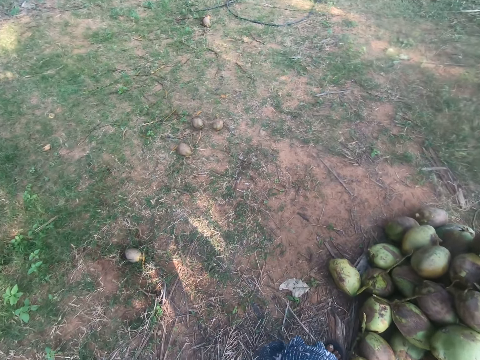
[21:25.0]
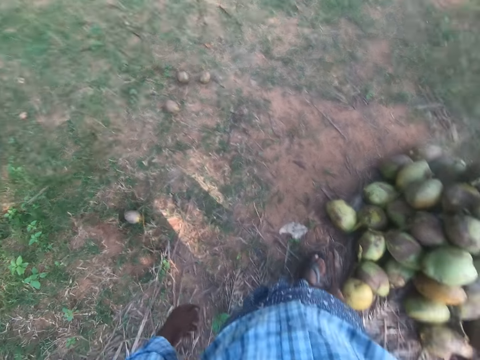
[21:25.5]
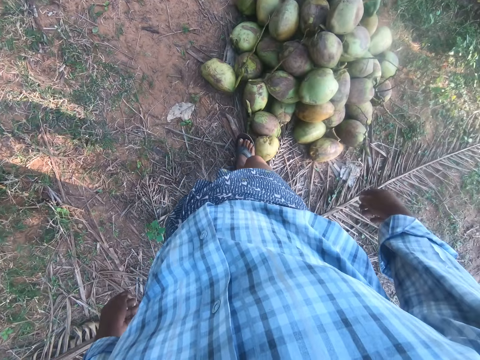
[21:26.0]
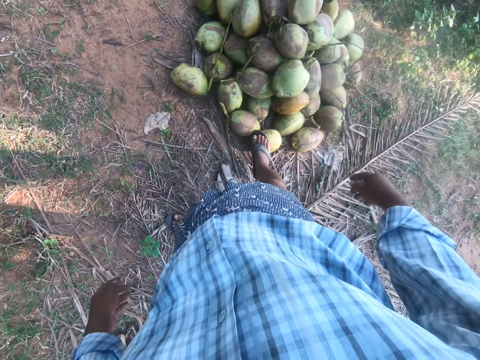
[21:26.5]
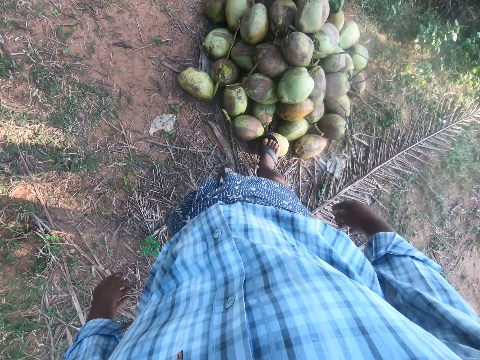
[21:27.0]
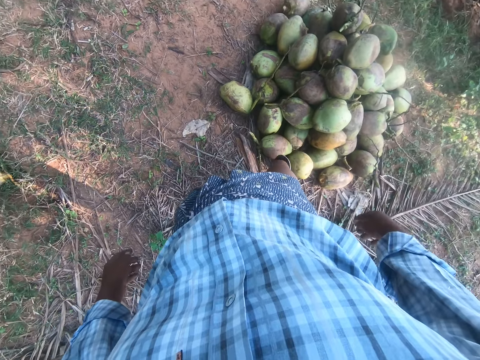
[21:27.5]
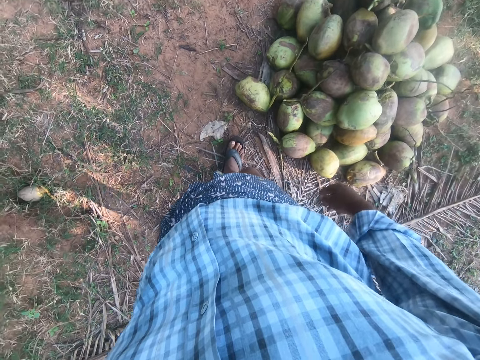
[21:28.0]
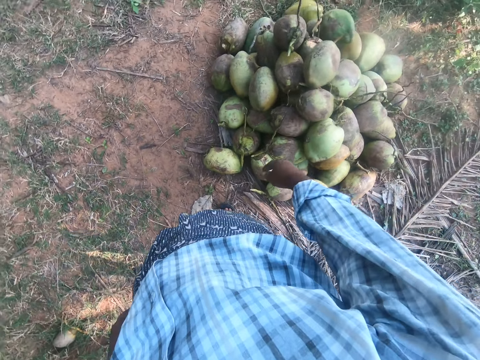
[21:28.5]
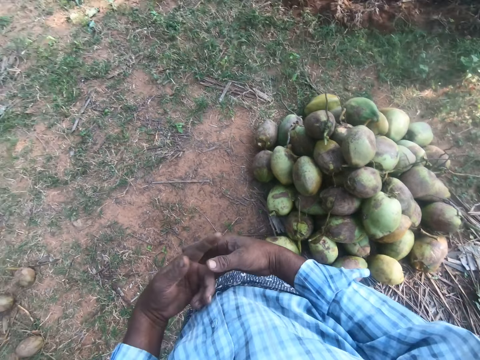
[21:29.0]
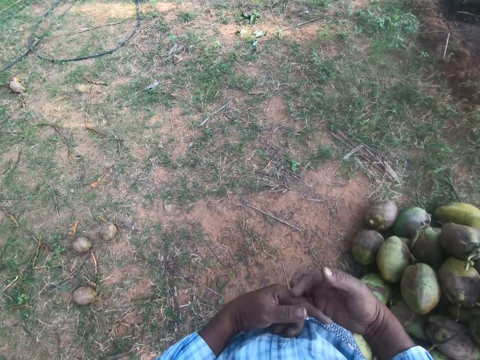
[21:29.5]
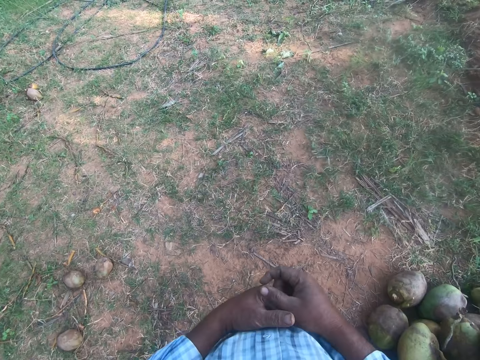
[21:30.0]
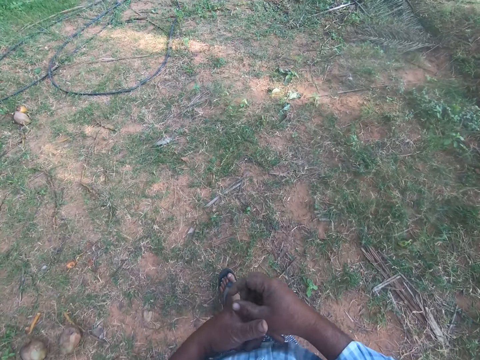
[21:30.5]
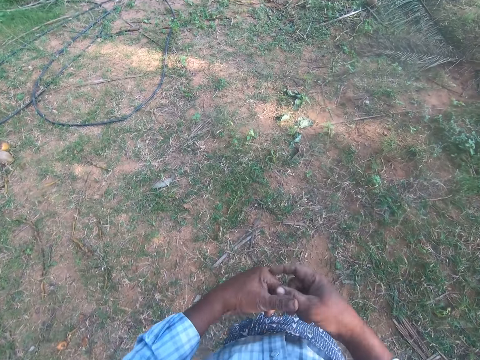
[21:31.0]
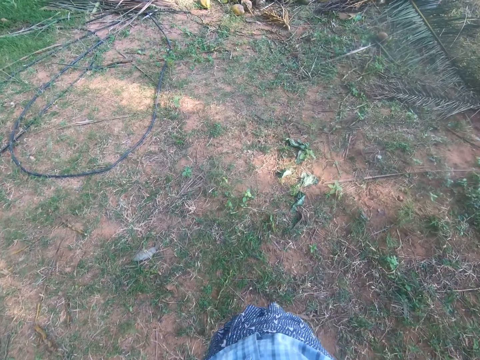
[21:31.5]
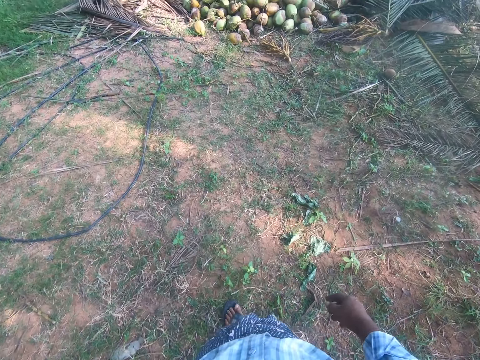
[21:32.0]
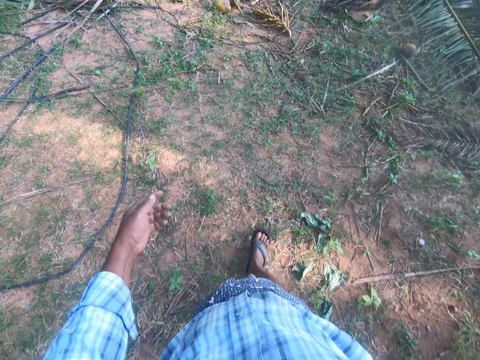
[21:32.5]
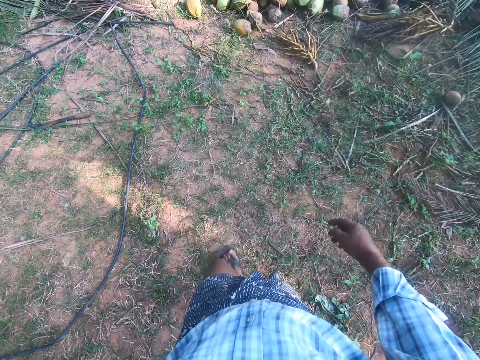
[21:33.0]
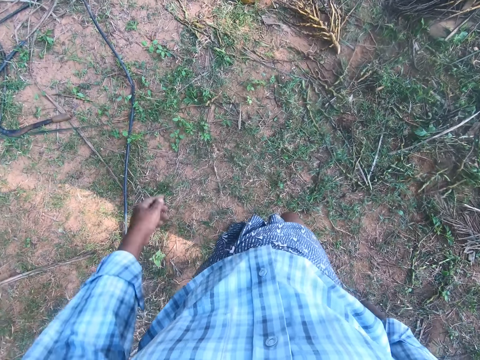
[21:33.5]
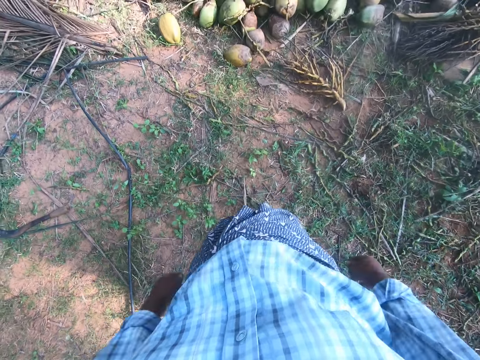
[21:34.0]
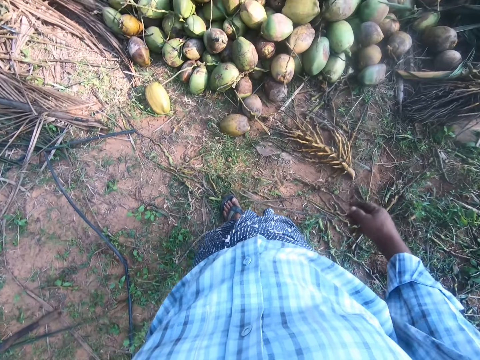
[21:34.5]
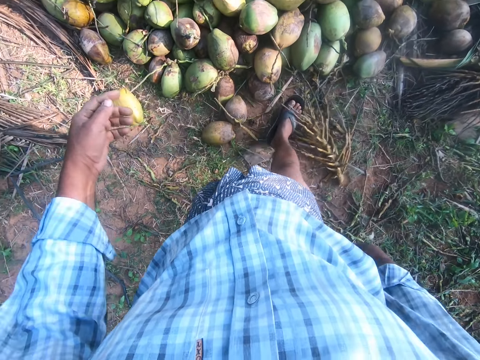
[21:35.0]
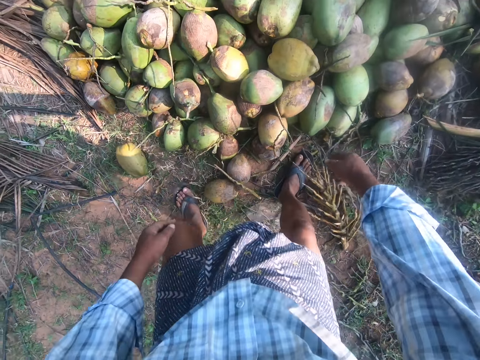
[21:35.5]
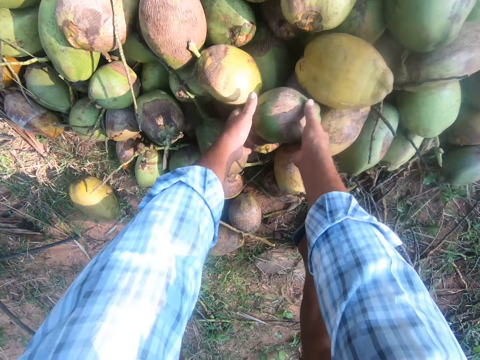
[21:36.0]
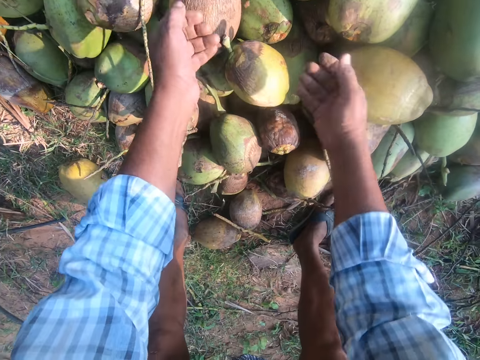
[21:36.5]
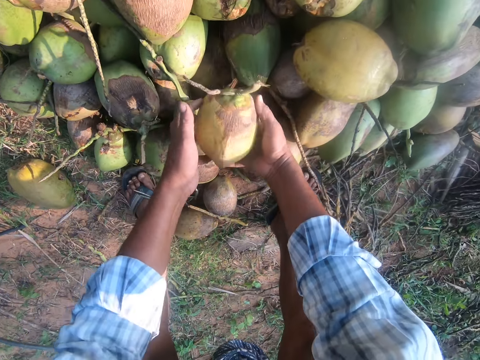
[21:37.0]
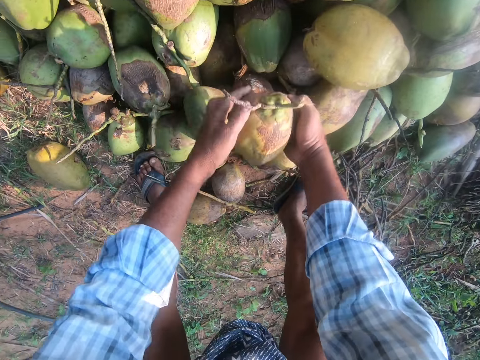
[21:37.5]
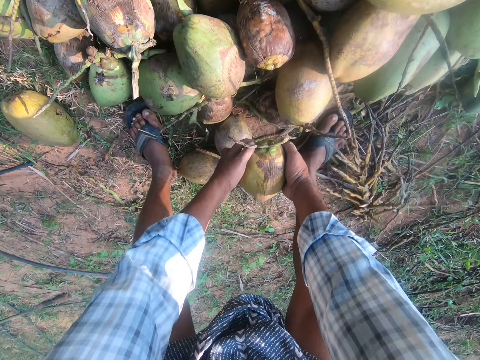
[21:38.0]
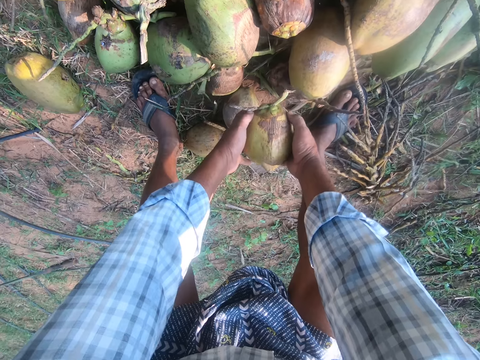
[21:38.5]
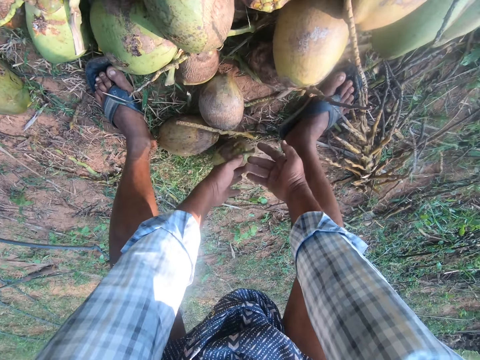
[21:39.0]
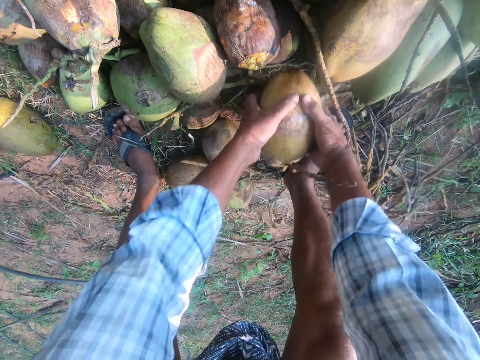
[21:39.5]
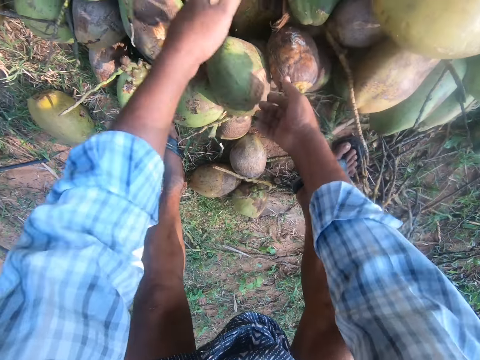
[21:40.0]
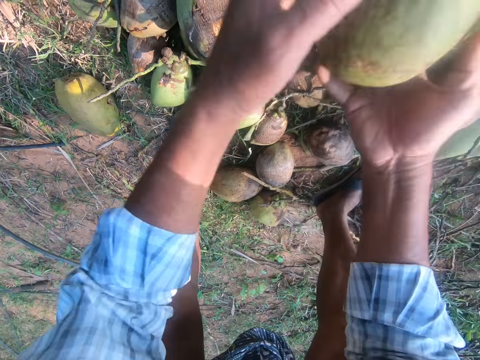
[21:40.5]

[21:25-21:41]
The camera wearer looks around. He walks around. He scratches his fingers. He walks back to the heap of coconuts. He bends downwards. He picks a coconut on top of others. He throws a coconut on top of others. He moves coconuts aside. He picks a coconut on top of others. He holds the coconut. He puts the coconut on the ground. He picks a coconut on the ground. He throws a coconut on top of others. He continues to move coconuts aside. He picks a coconut on the ground.

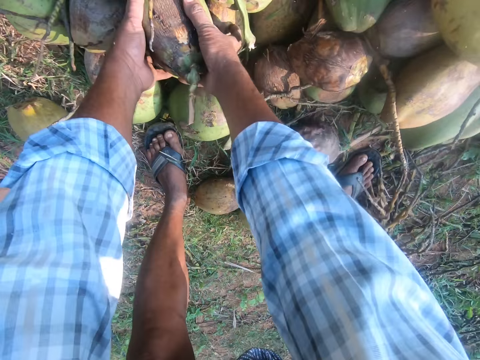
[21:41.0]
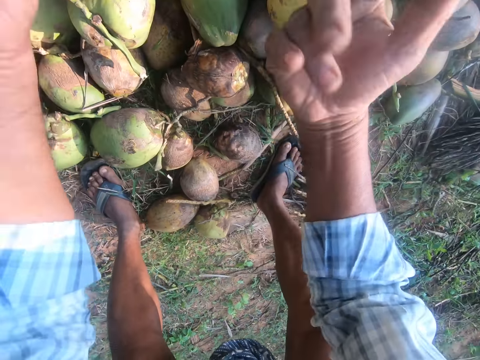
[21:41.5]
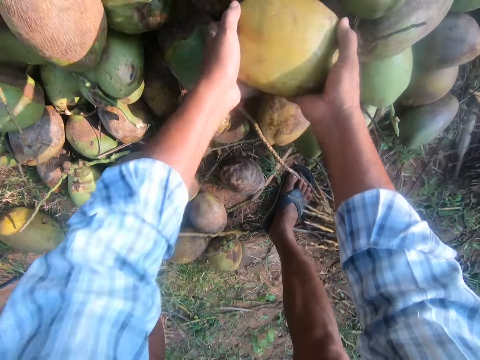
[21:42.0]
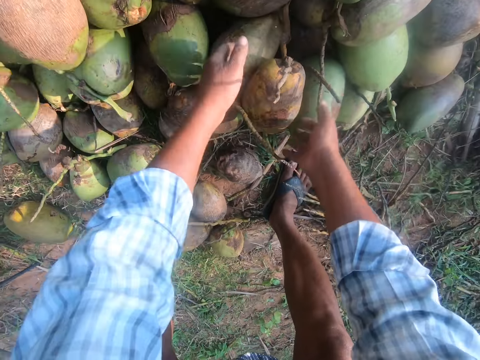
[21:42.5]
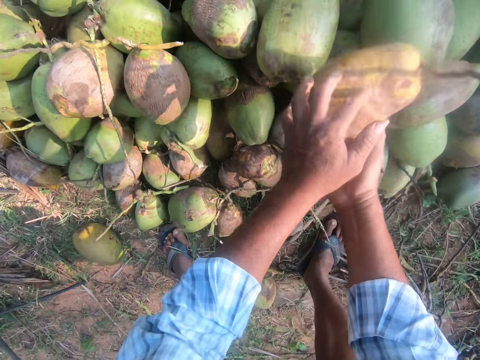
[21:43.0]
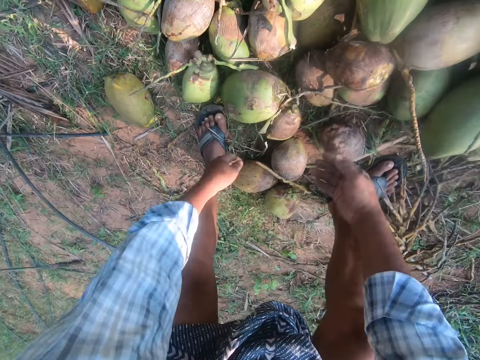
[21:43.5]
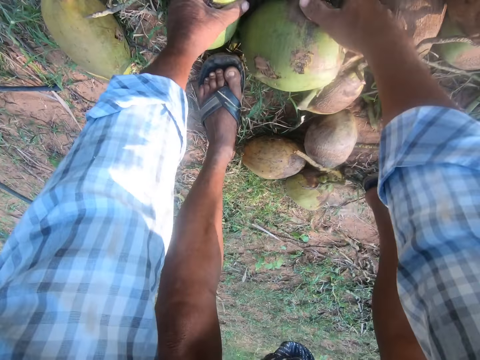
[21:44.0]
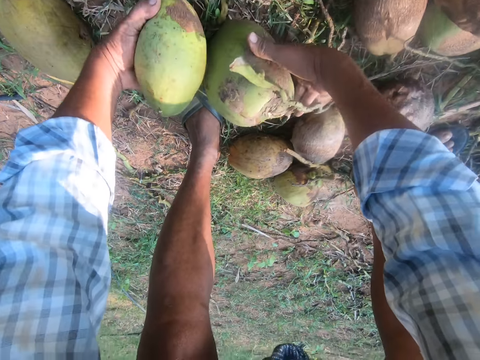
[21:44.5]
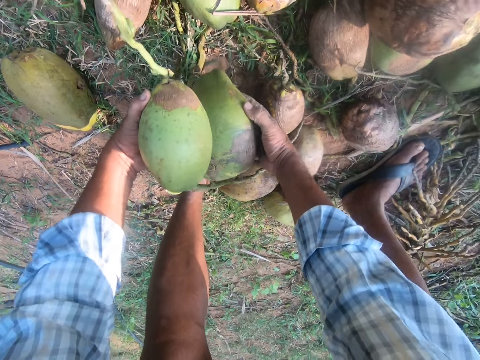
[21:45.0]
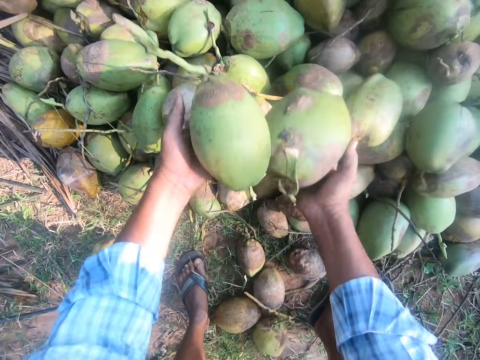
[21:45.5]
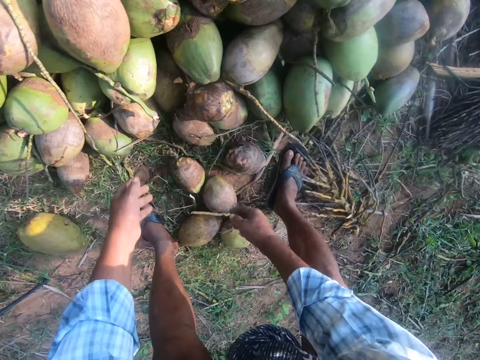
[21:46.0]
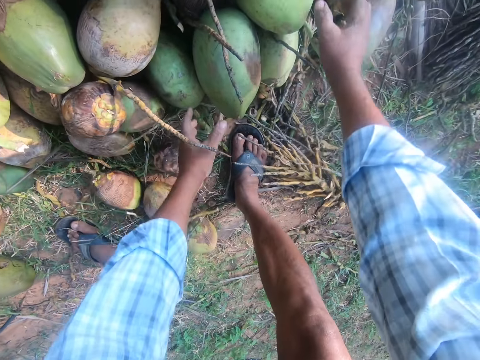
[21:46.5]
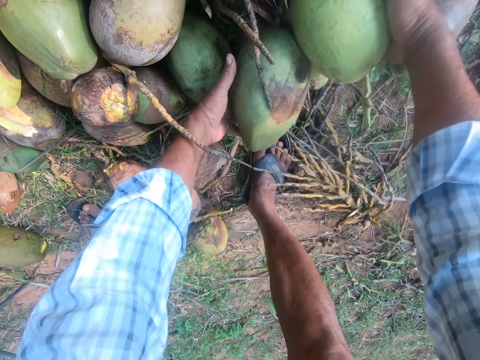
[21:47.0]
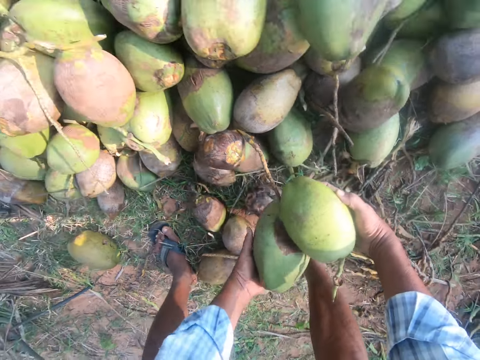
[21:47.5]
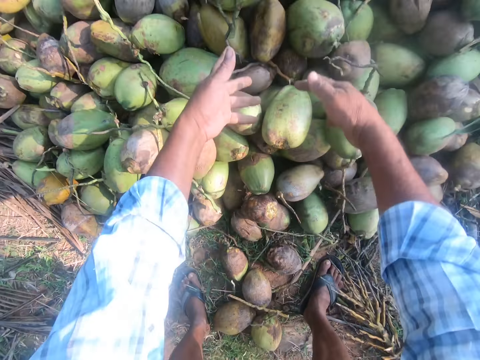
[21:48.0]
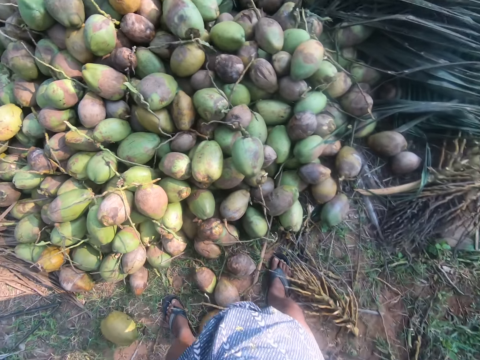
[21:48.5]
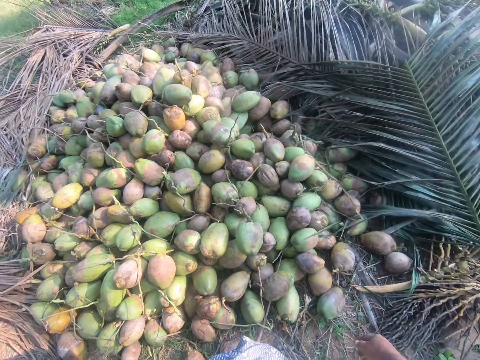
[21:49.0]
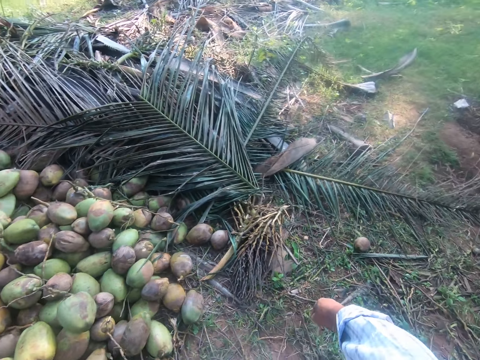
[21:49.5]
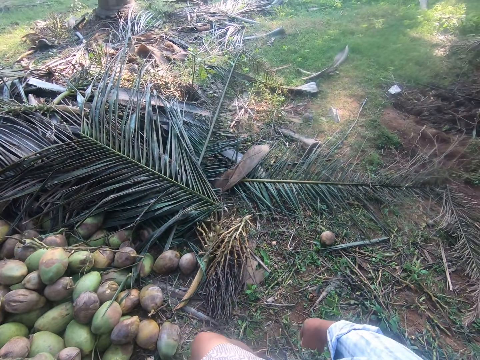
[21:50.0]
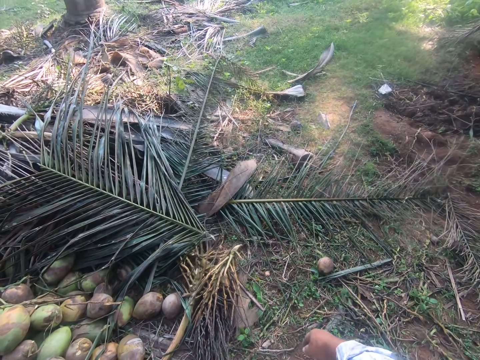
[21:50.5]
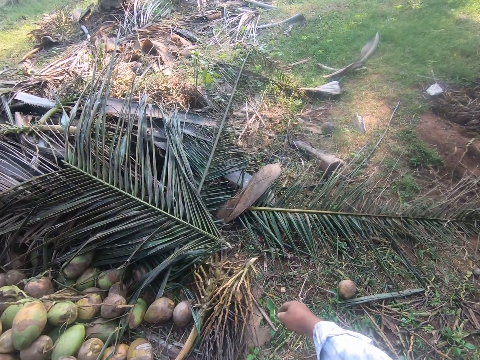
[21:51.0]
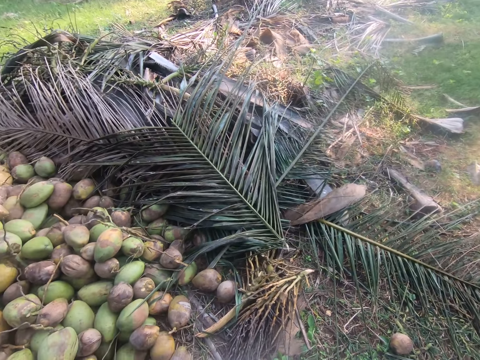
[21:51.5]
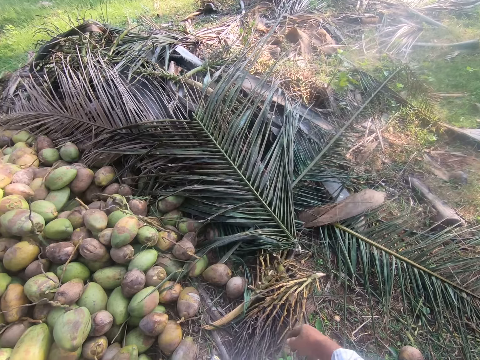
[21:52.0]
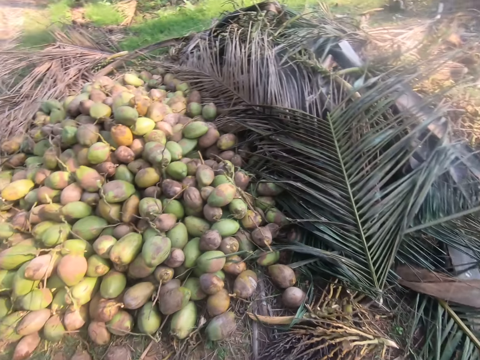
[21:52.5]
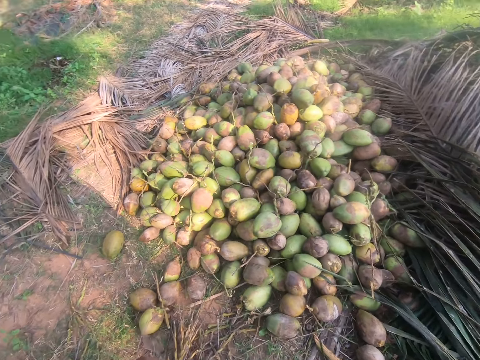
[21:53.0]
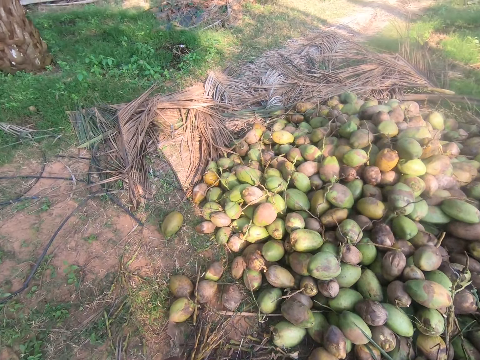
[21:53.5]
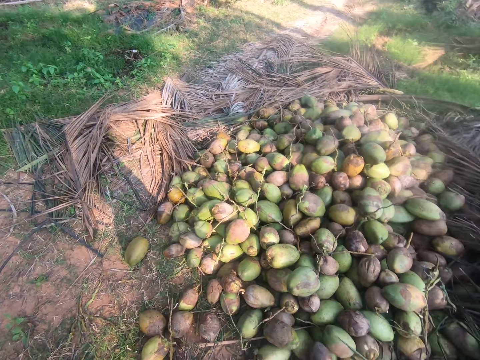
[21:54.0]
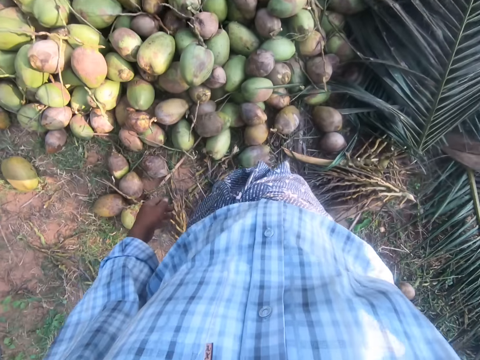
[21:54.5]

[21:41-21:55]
The camera wearer throws a coconut on top of others. They pick a coconut on the ground. They throw a coconut on top of others. They pick a coconut on the ground. They throw a coconut on top of others. They pick a coconut on the ground. They throw a coconut on top of others. They pick coconuts on the ground. They throw the coconuts on top of others. They pick coconuts on the ground. They throw the coconuts on top of others. They stand up. They look around. They move around. They look around.
